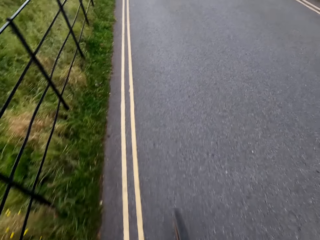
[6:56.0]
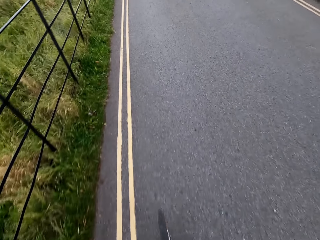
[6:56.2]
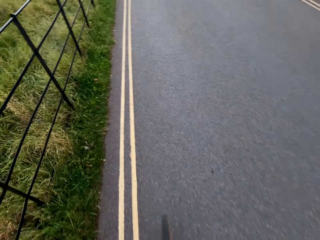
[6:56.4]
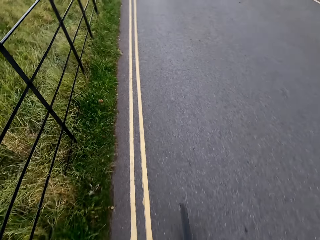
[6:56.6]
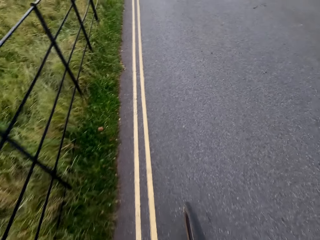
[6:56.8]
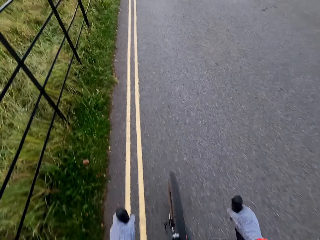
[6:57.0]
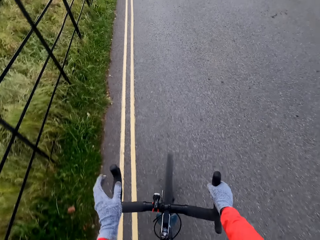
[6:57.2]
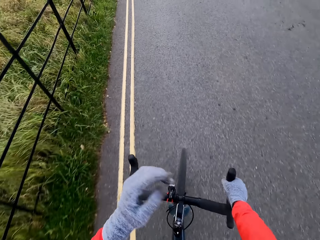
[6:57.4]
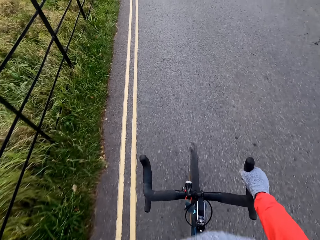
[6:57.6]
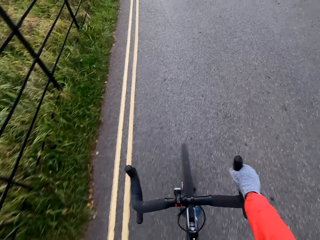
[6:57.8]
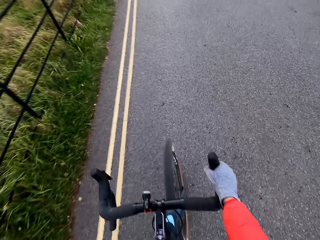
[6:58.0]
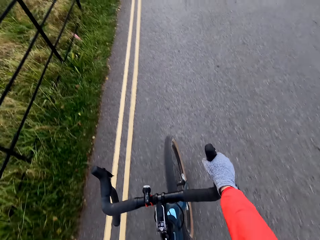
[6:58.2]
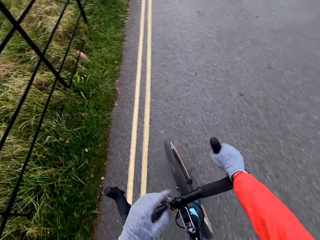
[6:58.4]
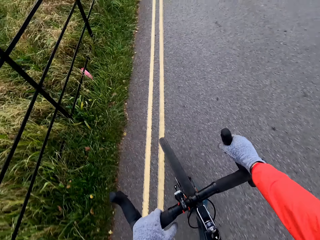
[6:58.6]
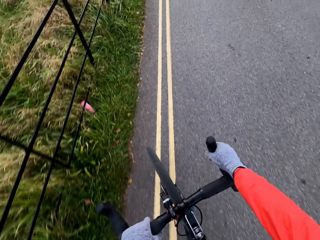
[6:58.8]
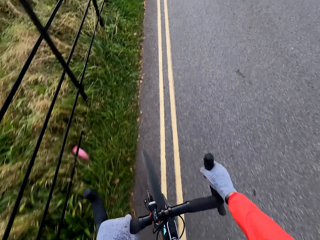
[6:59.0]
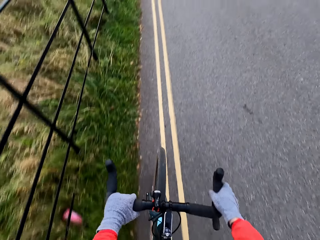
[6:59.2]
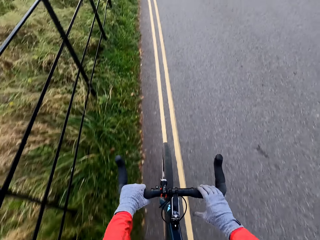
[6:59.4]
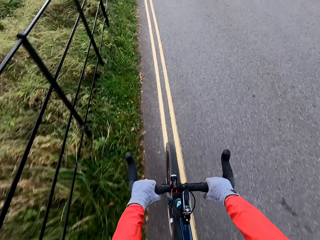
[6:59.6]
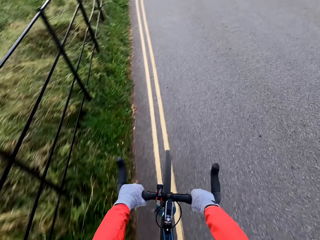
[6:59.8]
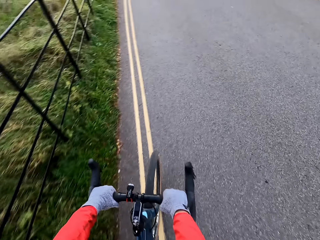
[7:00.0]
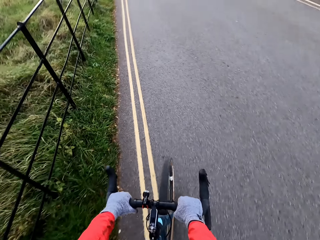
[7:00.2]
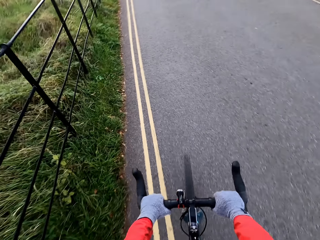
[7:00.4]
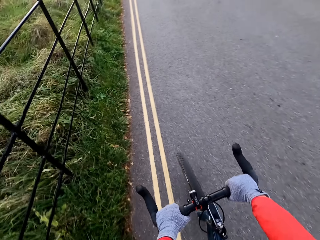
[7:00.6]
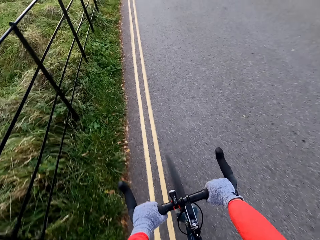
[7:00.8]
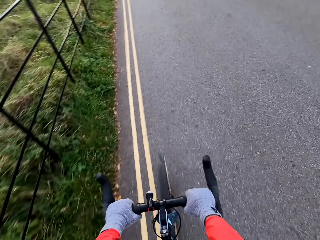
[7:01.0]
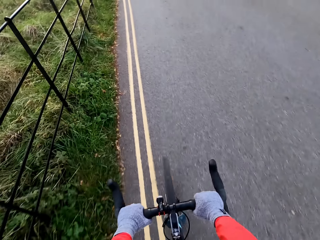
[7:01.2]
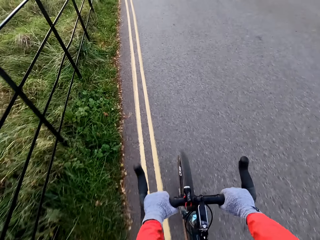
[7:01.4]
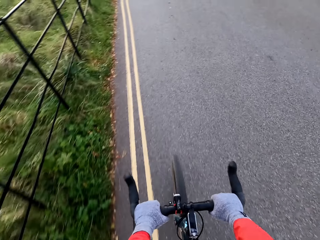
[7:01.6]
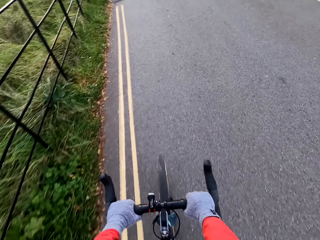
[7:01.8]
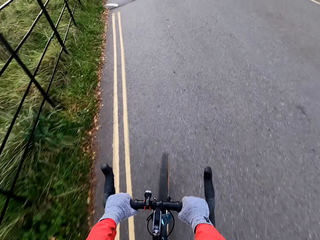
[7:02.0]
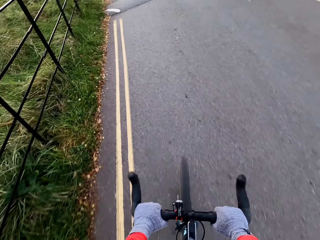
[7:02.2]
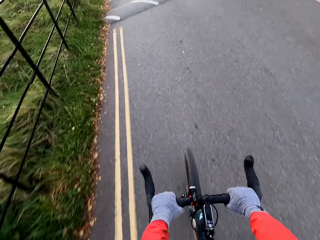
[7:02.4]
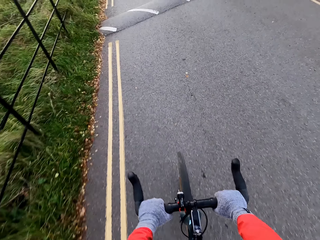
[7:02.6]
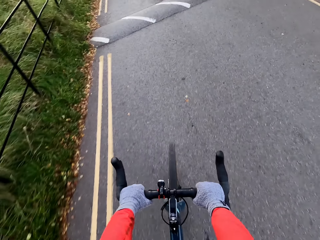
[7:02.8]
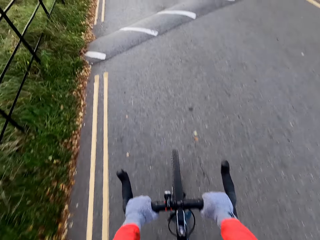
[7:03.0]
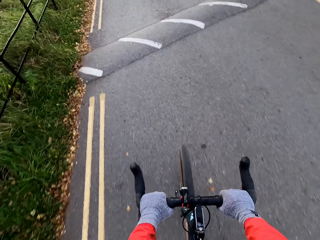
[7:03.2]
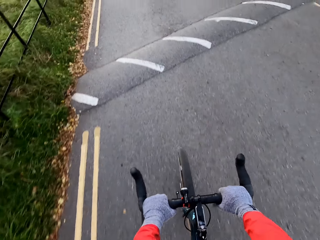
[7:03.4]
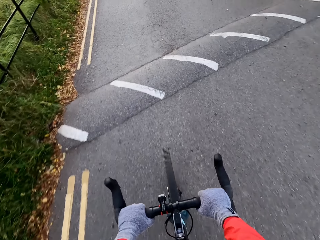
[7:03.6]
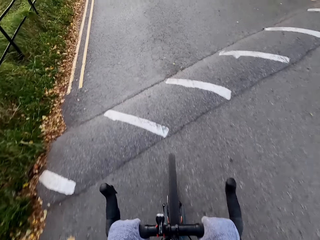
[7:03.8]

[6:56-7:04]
The camera wearer touches his chest with his left hand. He rides the bicycle with both hands on the handlebar.

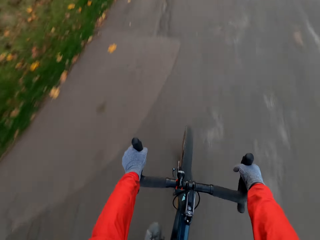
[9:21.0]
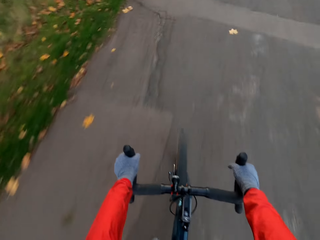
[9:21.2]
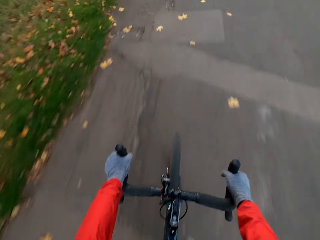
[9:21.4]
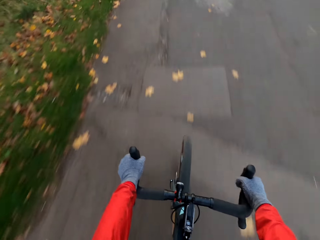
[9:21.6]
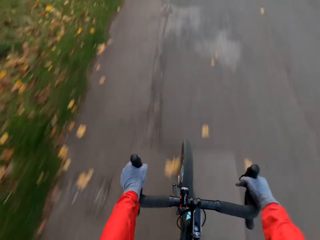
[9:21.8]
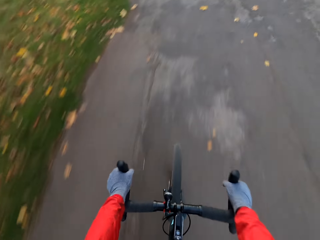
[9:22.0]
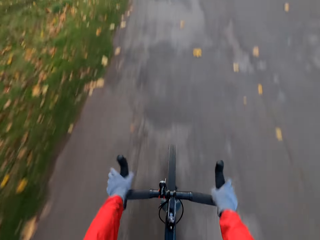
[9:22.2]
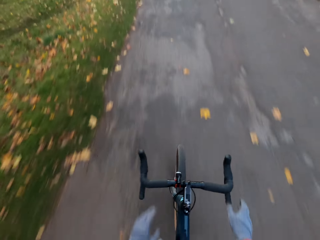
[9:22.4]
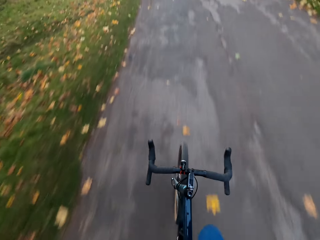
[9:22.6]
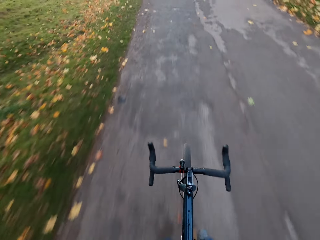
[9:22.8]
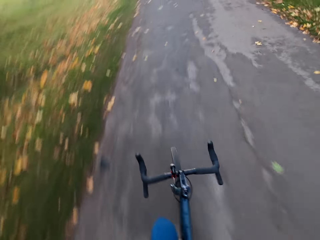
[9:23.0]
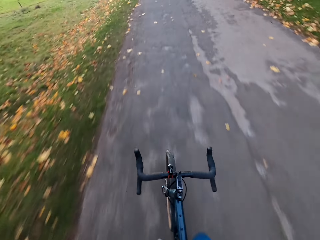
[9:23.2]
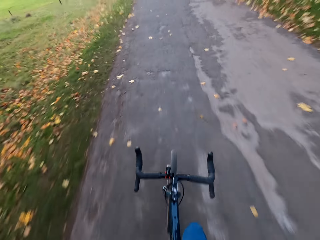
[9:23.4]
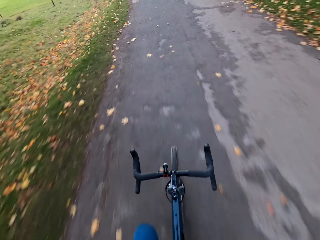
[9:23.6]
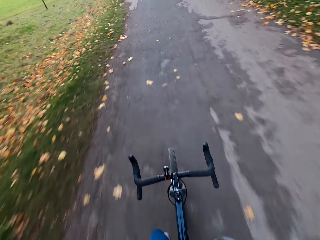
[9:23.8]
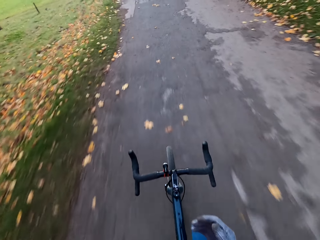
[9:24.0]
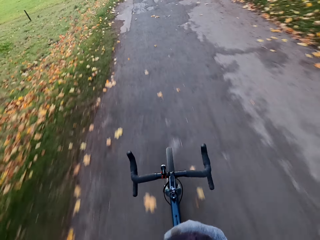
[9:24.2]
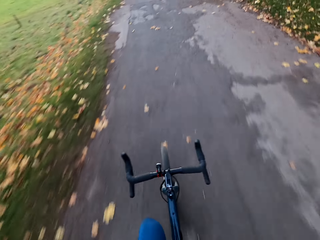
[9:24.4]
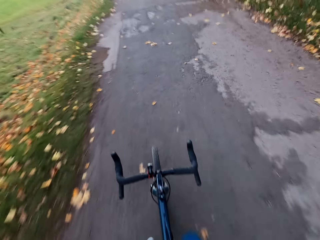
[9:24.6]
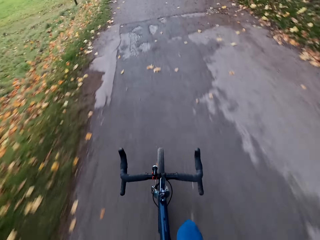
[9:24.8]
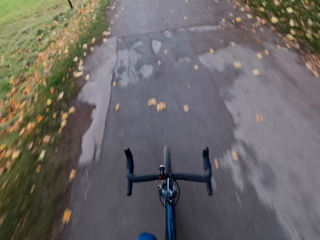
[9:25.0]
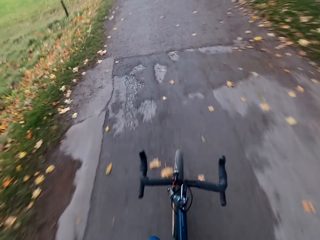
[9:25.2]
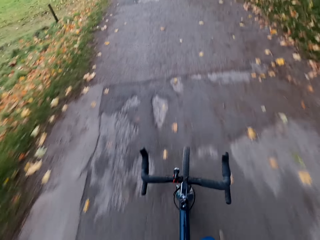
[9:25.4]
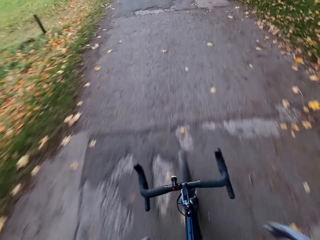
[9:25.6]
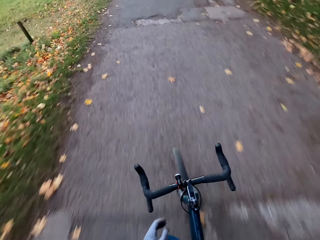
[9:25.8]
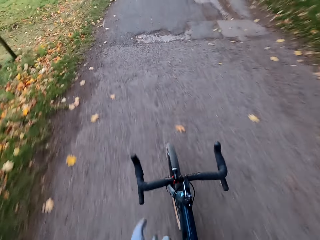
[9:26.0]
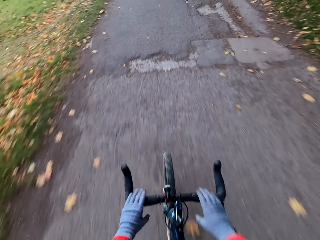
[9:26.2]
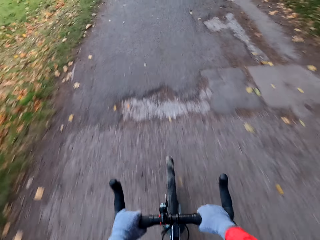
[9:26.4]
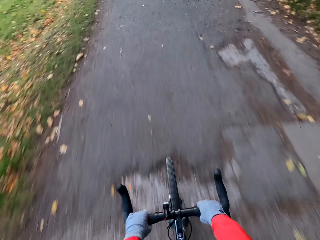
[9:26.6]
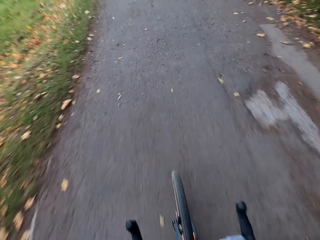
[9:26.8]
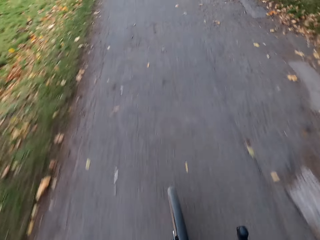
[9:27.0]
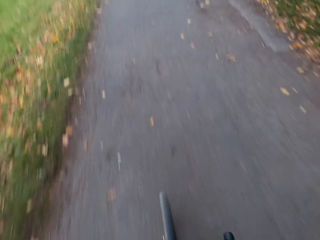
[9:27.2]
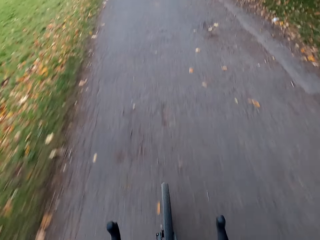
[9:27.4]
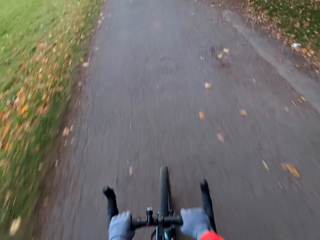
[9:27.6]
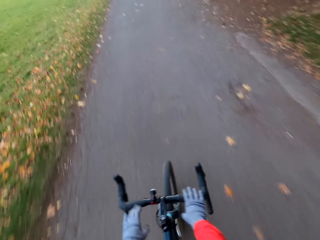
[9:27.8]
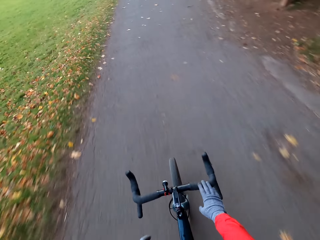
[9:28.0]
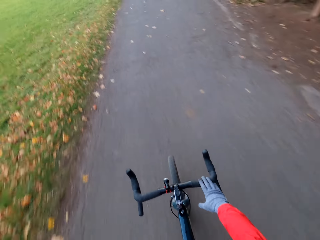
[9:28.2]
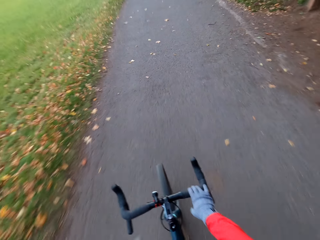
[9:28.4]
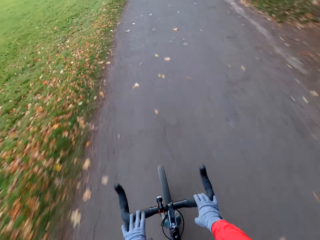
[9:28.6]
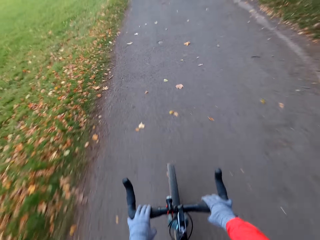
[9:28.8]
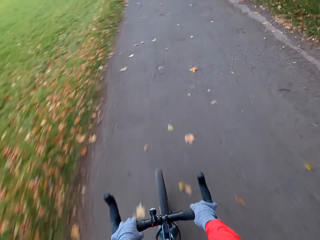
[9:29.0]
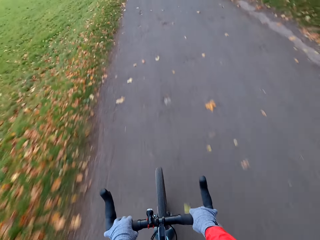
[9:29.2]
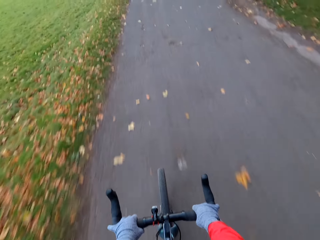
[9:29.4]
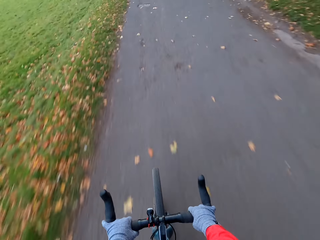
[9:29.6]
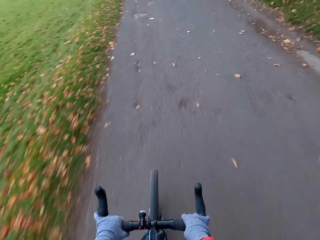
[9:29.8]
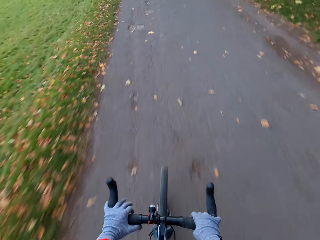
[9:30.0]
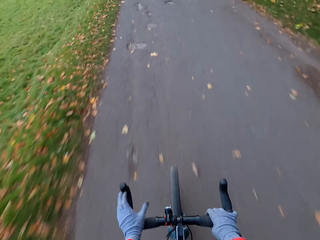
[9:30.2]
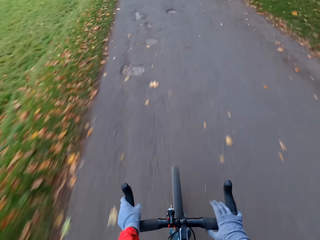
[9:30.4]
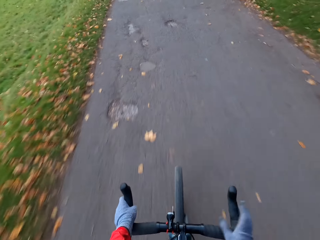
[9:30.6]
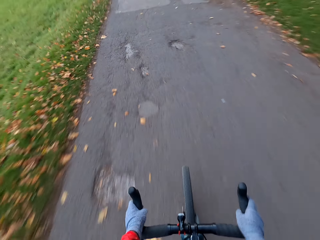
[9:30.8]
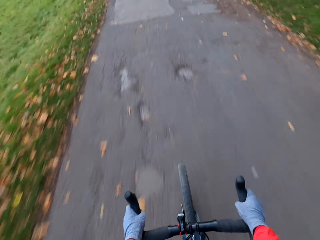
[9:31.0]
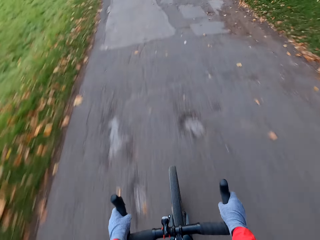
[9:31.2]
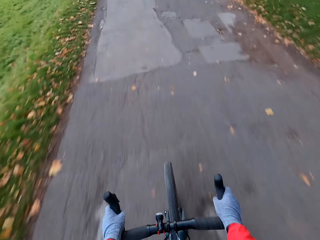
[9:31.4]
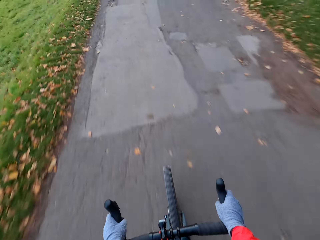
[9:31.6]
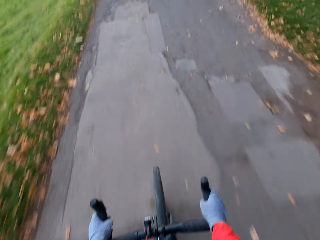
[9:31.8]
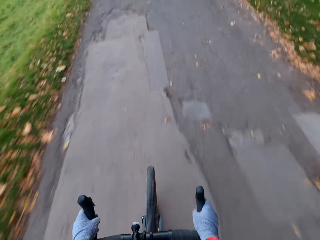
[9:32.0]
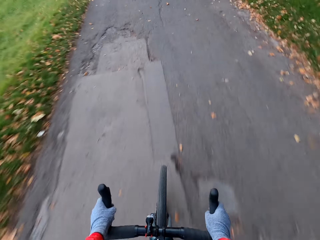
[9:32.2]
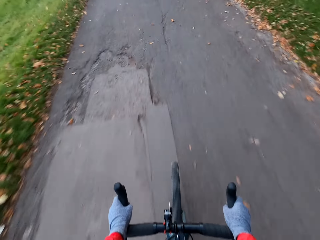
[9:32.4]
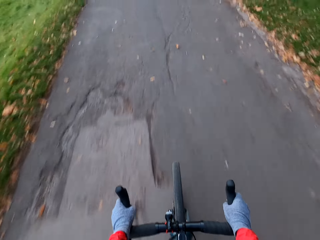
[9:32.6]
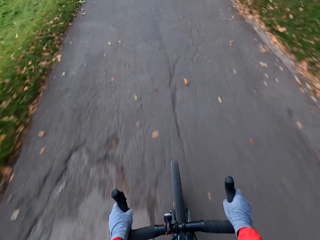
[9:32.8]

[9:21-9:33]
The camera wearer releases his hands from the bicycle handle. He rides the bicycle on the road with his hands. He rides the bicycle with his right hand.
